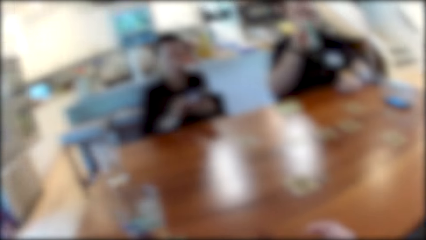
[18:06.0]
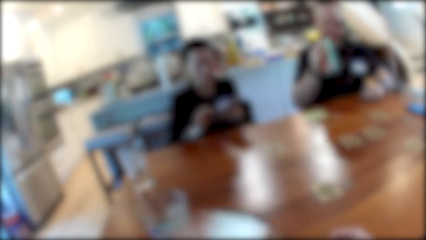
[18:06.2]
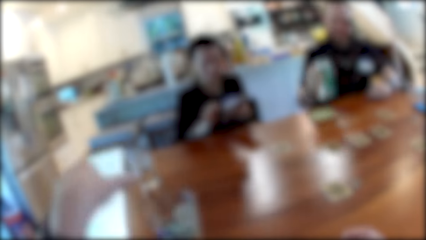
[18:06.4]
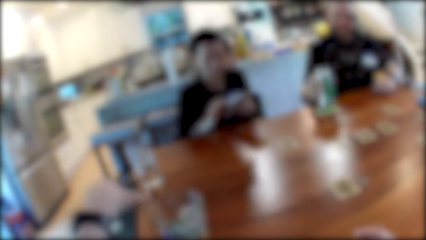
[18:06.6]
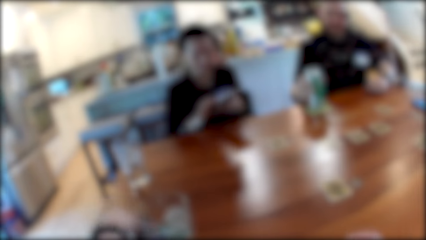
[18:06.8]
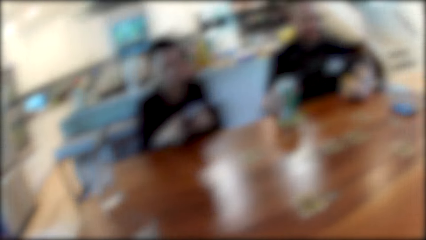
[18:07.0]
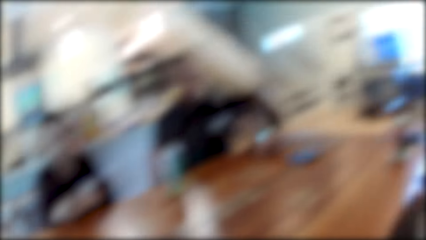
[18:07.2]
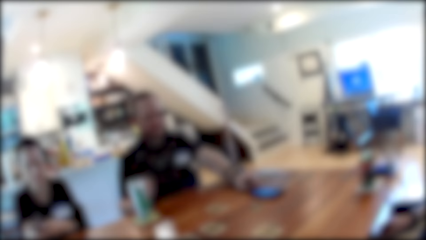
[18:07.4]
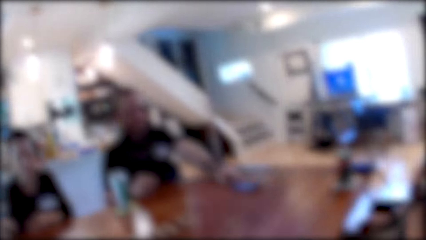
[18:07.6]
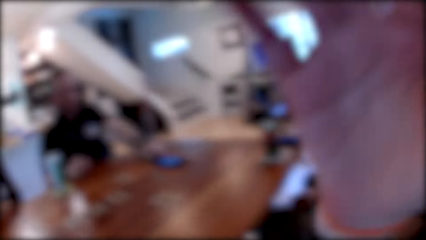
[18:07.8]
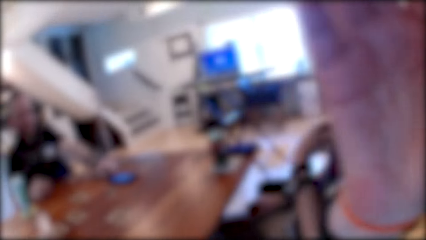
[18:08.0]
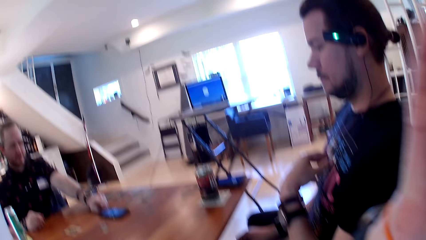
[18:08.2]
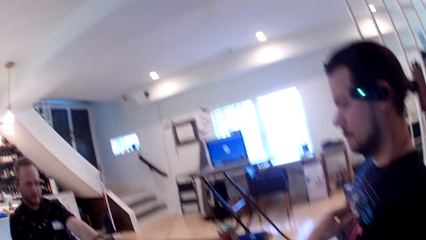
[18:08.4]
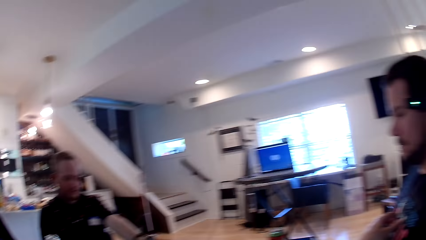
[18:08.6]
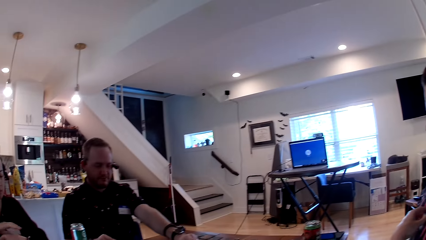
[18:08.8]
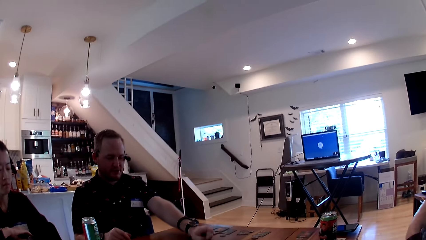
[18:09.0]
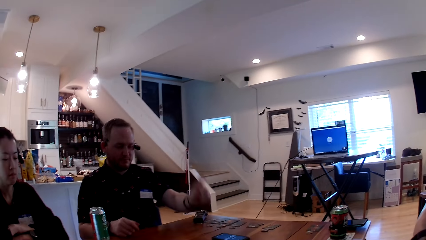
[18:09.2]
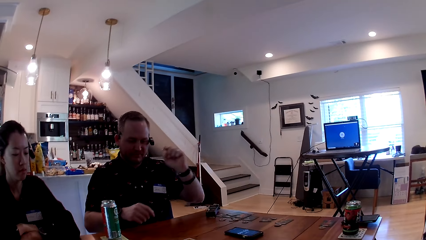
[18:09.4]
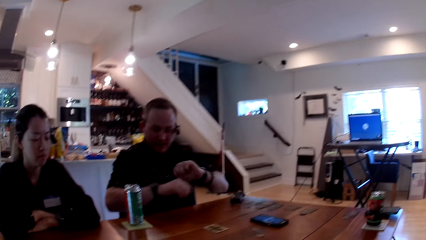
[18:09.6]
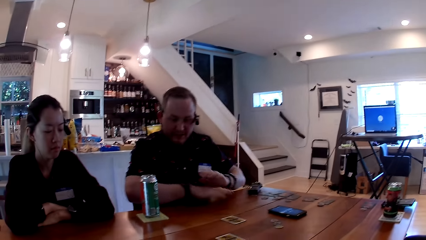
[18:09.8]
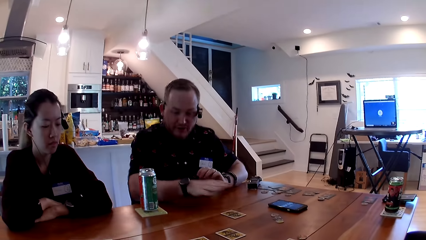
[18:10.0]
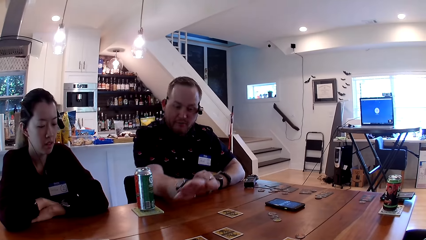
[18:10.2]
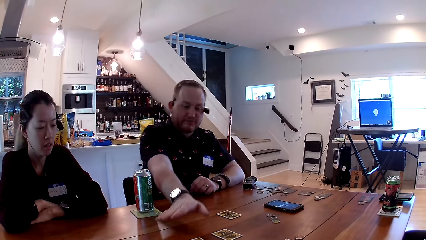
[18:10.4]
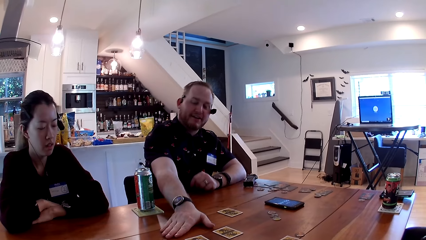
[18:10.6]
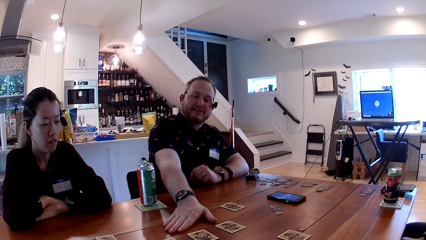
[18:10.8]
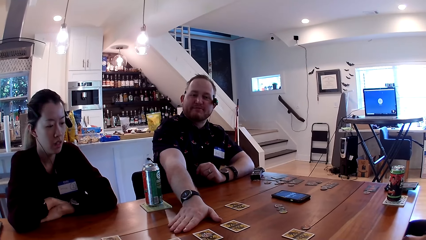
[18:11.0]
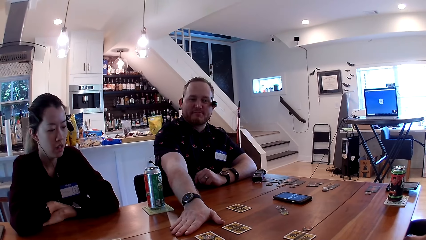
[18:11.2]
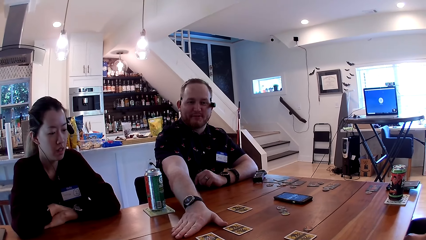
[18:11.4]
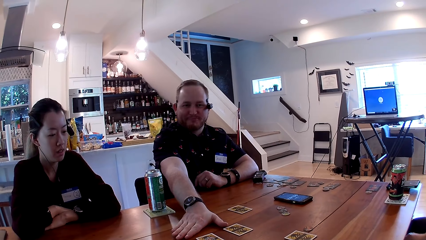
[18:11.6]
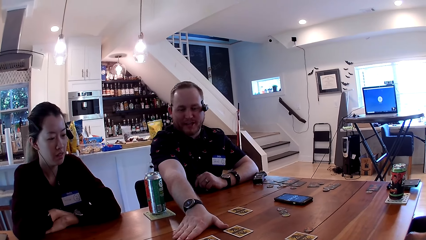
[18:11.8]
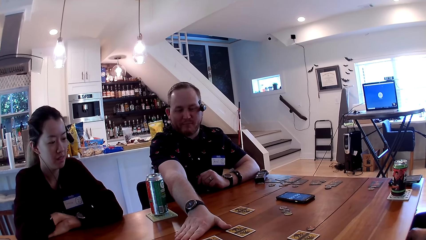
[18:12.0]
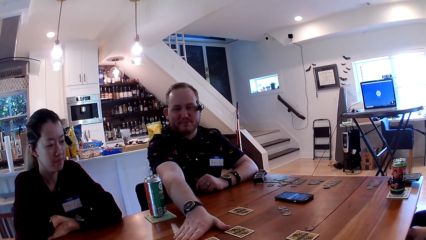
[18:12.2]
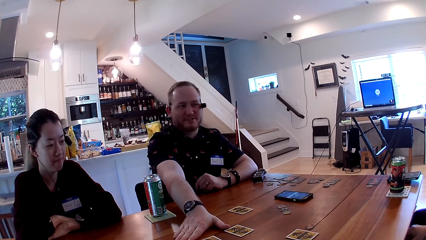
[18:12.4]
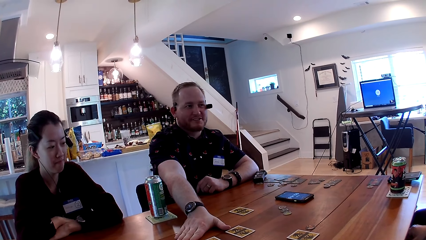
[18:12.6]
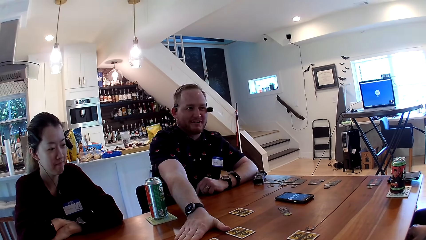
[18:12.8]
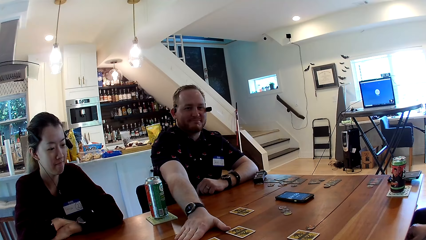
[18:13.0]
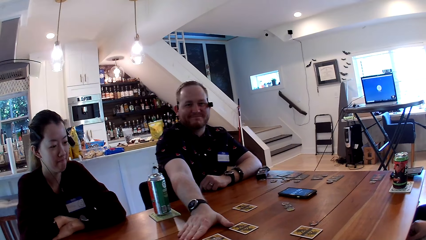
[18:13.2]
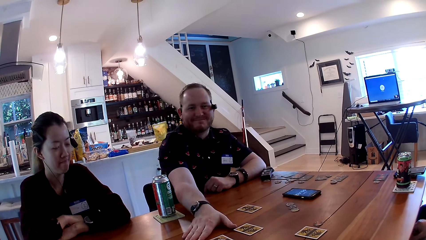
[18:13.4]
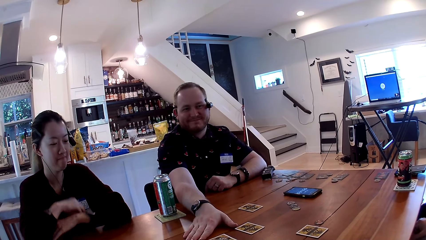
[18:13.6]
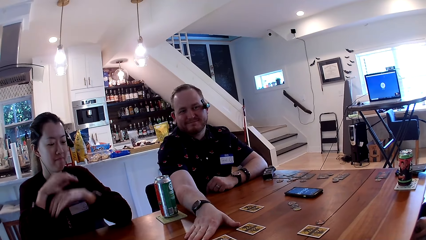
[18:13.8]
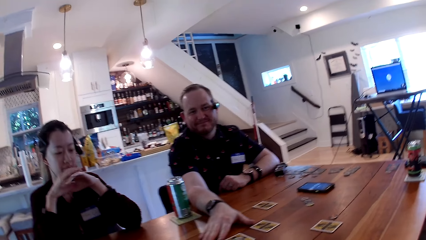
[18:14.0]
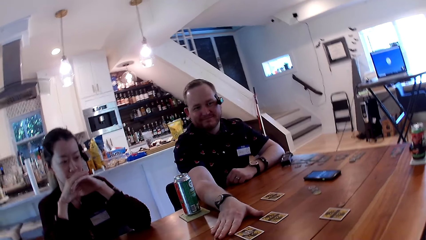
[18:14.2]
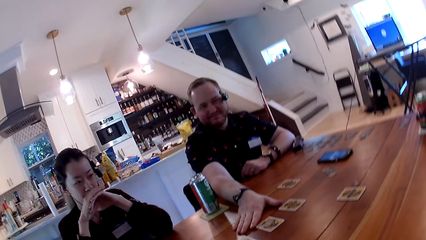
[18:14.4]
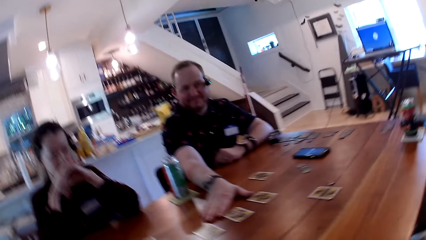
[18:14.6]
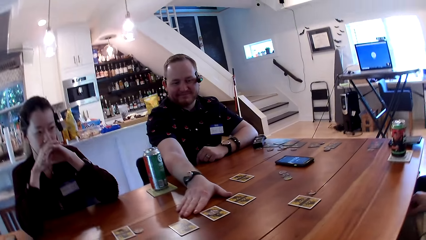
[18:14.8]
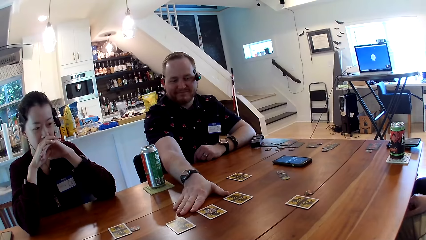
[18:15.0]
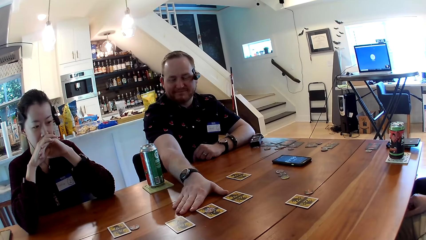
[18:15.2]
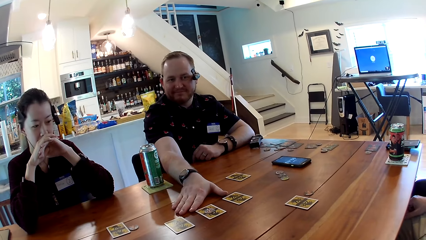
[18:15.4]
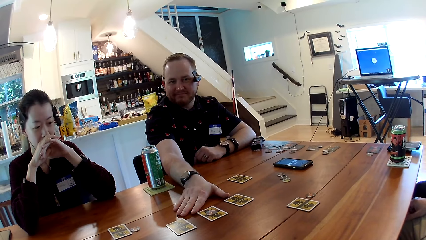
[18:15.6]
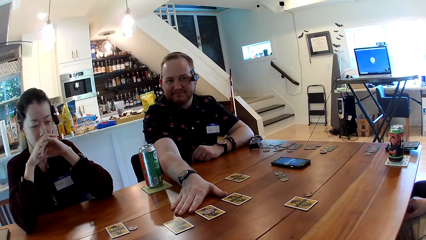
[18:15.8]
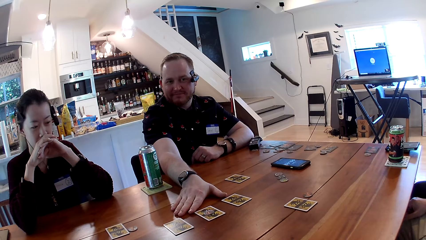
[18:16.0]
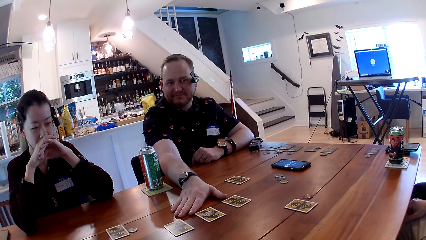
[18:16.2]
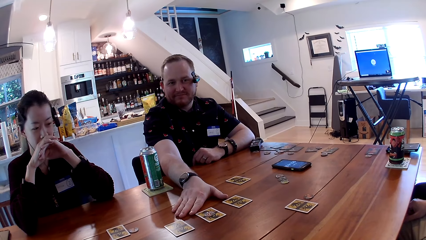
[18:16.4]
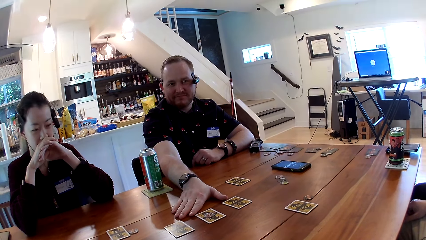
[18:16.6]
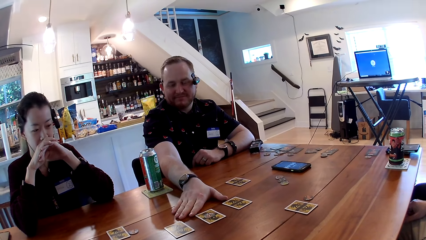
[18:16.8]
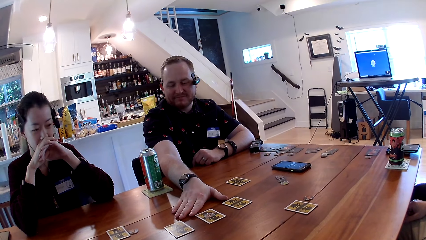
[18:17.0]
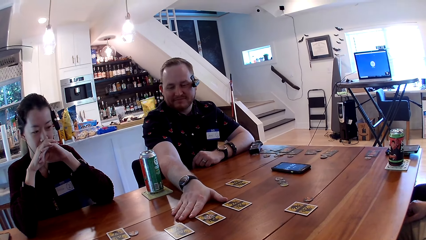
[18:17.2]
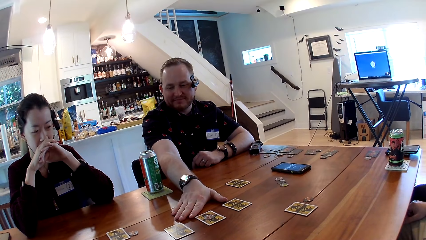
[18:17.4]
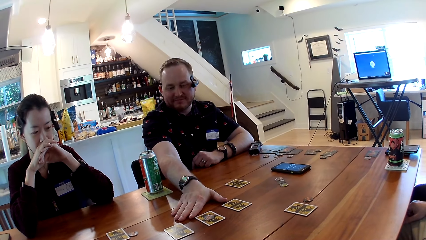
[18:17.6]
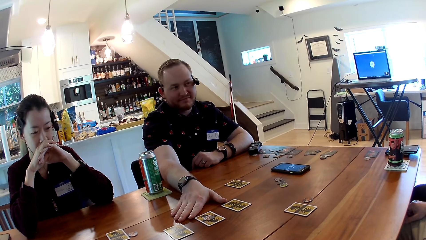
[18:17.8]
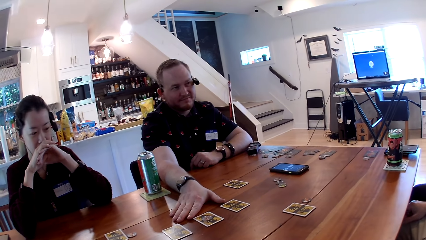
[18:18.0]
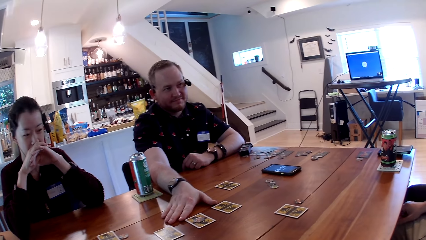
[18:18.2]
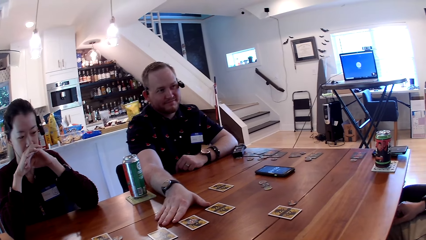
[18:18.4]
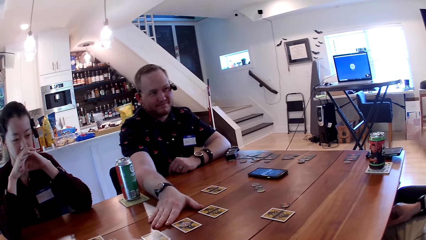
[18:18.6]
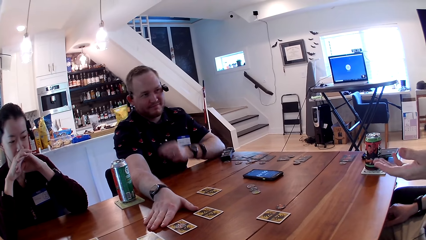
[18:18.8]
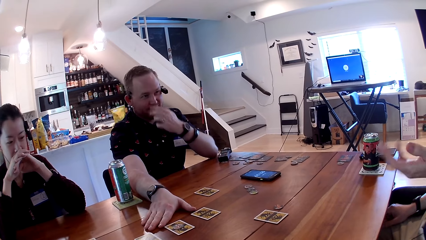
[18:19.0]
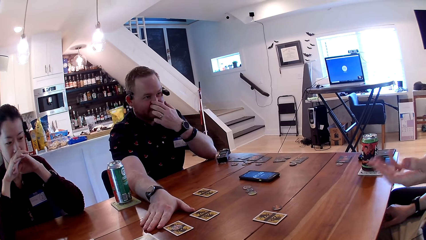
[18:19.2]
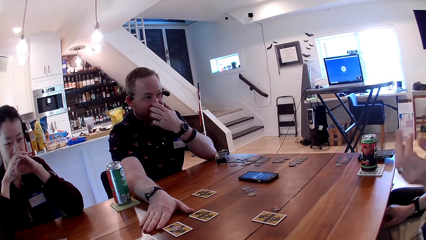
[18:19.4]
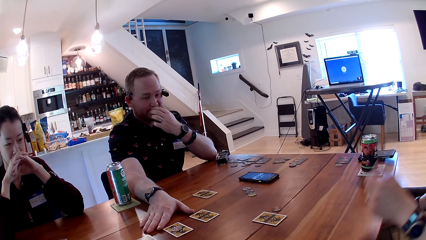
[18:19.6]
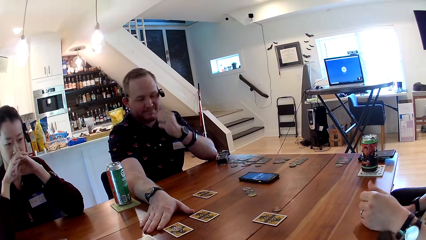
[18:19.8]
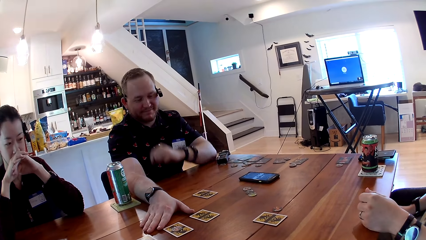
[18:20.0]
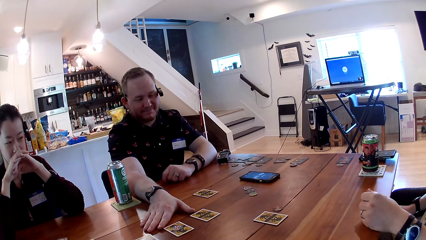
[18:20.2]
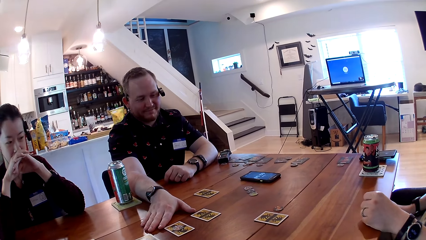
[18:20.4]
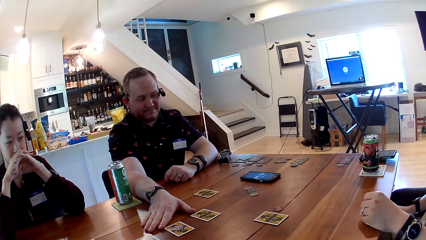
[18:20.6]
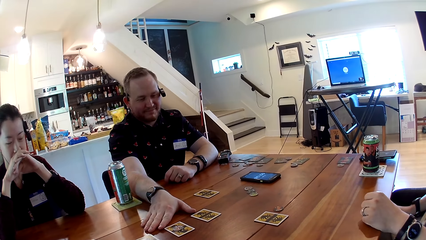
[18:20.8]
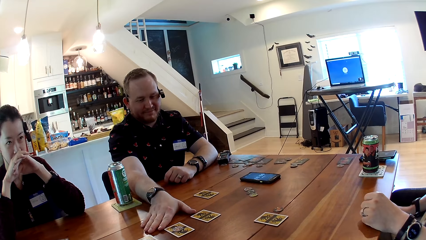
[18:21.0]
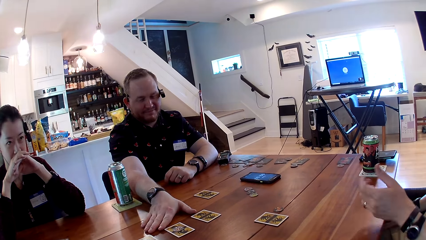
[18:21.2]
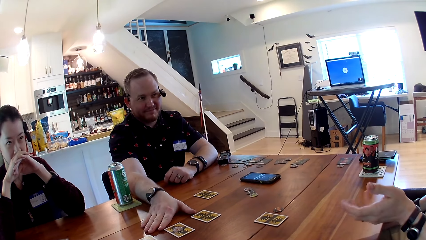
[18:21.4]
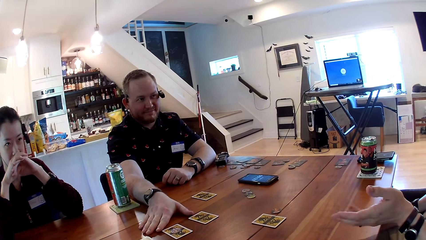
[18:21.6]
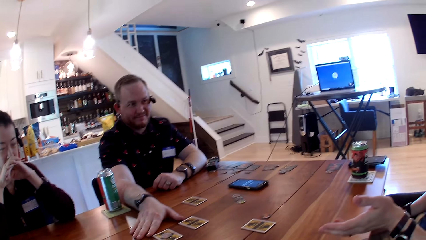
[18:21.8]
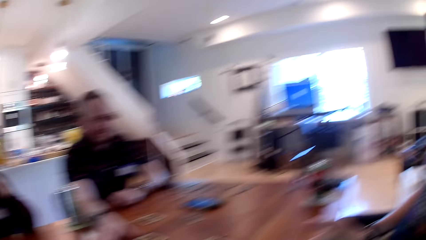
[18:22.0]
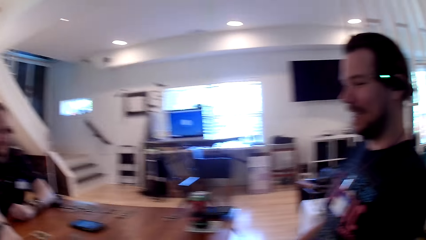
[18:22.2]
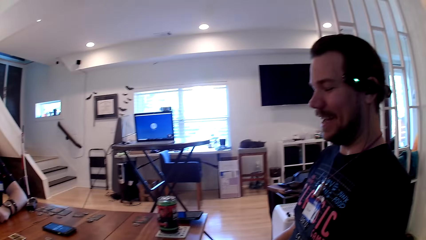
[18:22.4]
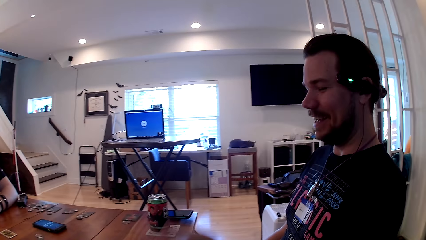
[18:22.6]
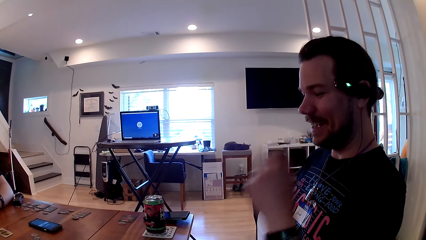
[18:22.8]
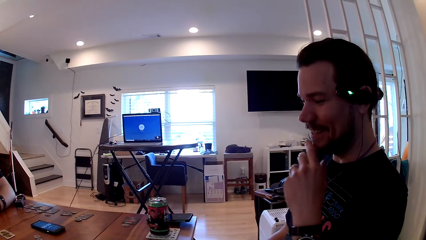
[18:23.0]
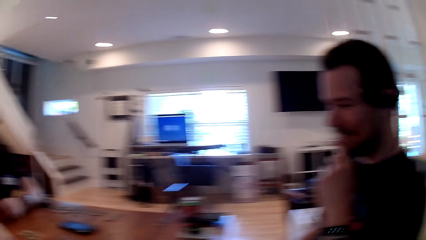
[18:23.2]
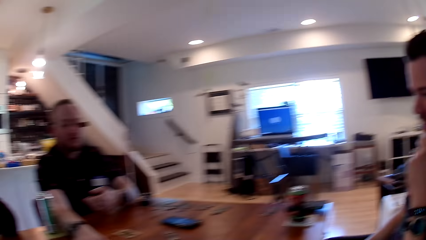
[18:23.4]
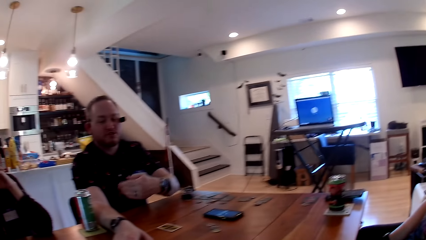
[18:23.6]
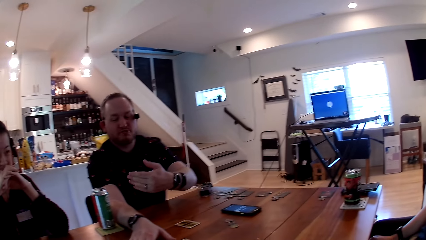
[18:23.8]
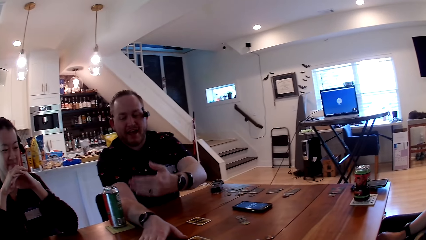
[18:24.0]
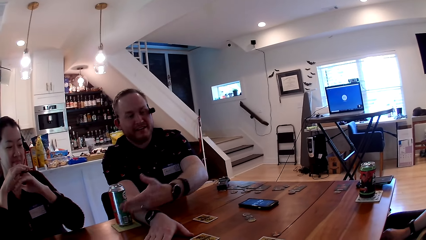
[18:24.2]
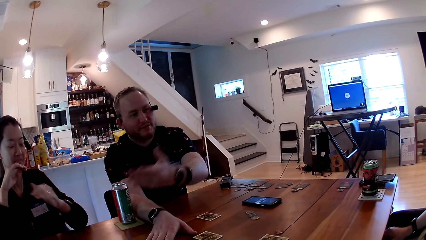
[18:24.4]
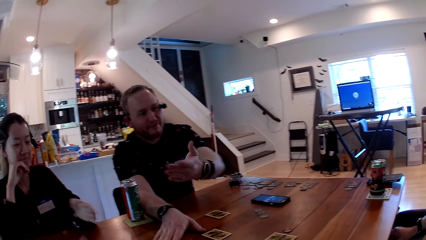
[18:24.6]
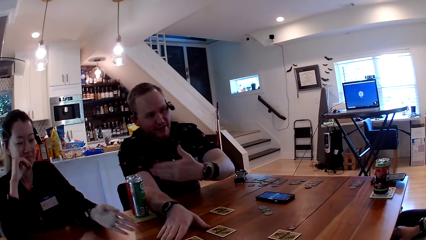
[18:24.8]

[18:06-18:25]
The man drinks from the canned drink in his right hand. The camera wearer places the phone on the table with her left hand. The man places the canned drink on the table with his right hand. The man converses with the woman, the other man and the camera wearer. The man presses his phone with his left hand. The camera wearer touches something. The man places his right hand on the table. The man speaks to the camera wearer. The man touches cards on the table. The camera wearer converses with the woman, the man and the other man. Another man speaks to everyone. The camera wearer looks at a man. Another man converses with the man who speaks to everyone.
